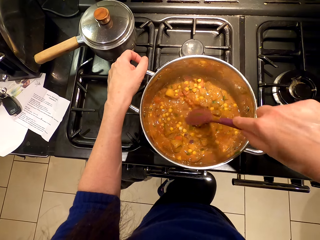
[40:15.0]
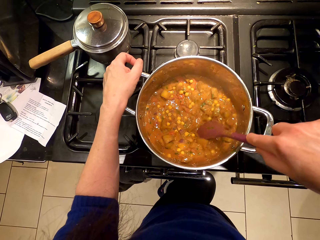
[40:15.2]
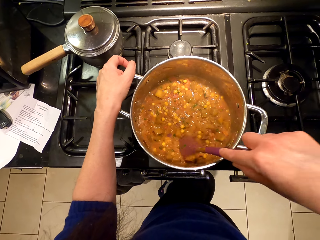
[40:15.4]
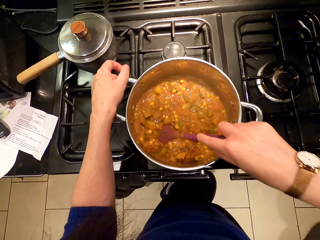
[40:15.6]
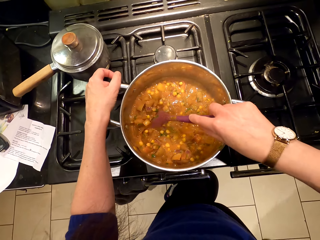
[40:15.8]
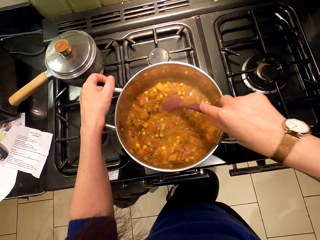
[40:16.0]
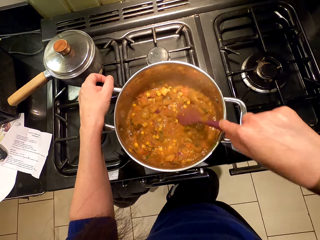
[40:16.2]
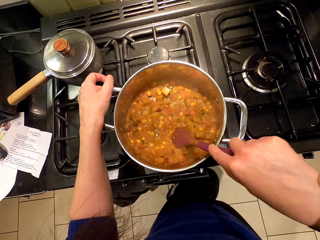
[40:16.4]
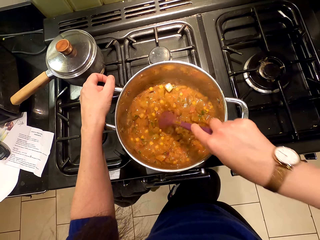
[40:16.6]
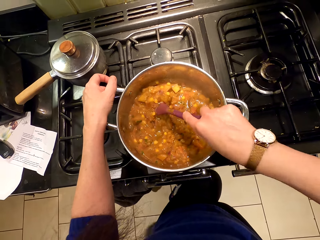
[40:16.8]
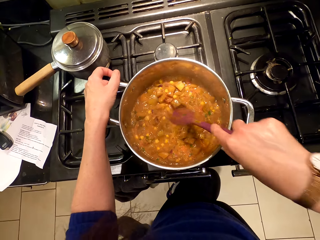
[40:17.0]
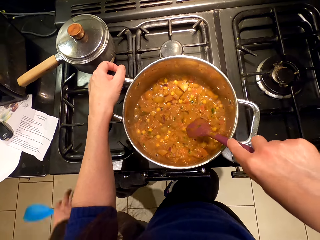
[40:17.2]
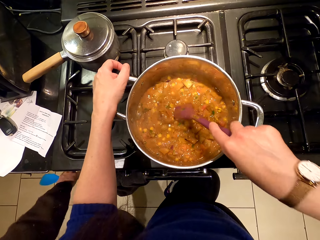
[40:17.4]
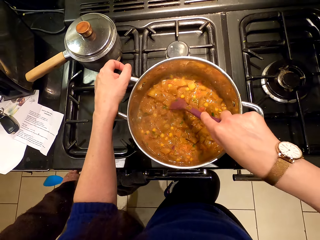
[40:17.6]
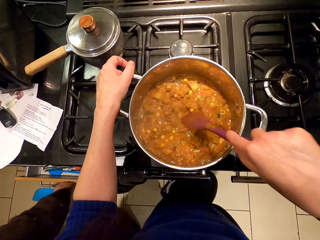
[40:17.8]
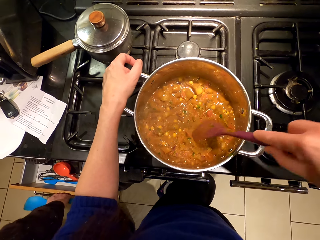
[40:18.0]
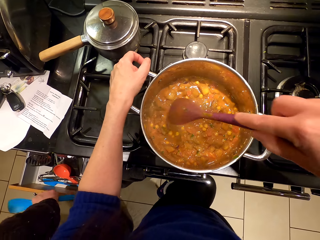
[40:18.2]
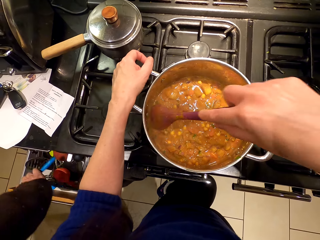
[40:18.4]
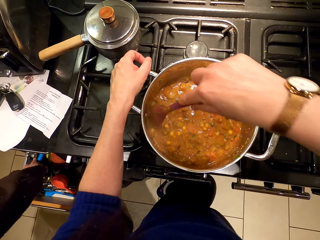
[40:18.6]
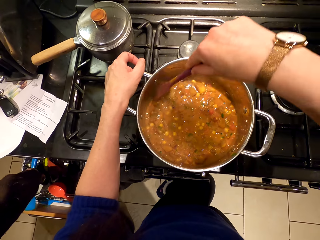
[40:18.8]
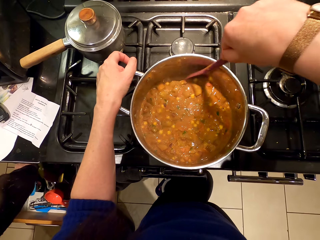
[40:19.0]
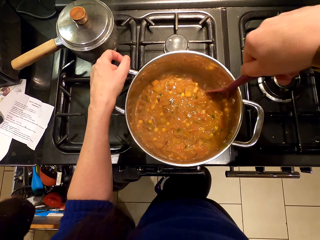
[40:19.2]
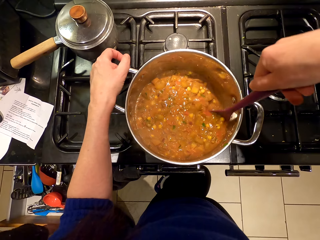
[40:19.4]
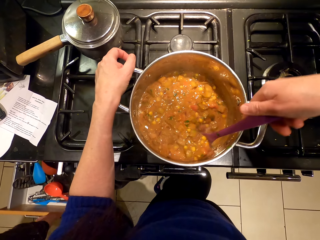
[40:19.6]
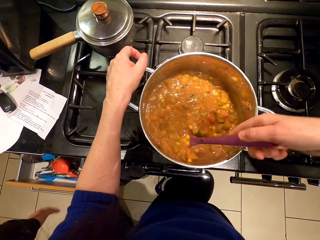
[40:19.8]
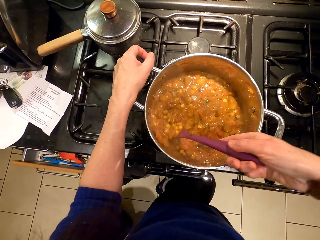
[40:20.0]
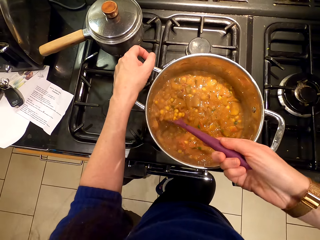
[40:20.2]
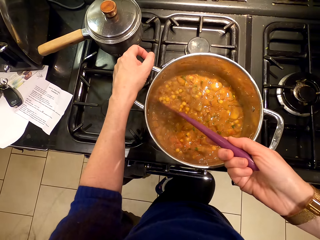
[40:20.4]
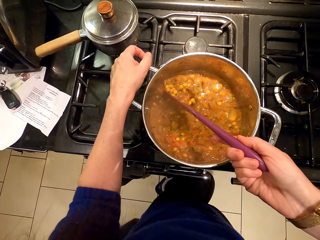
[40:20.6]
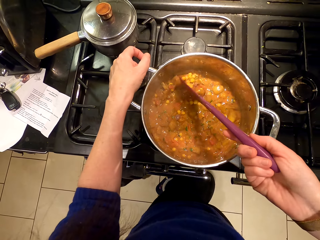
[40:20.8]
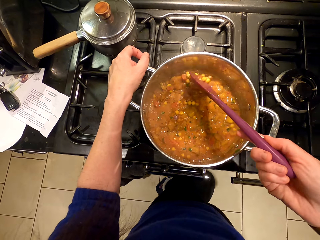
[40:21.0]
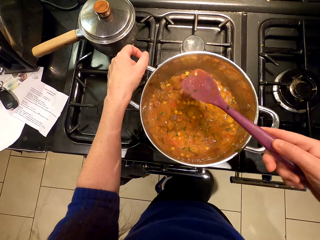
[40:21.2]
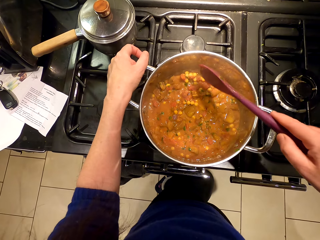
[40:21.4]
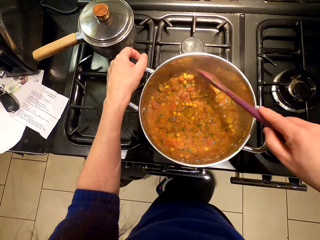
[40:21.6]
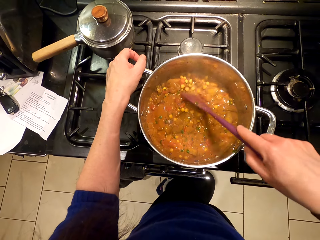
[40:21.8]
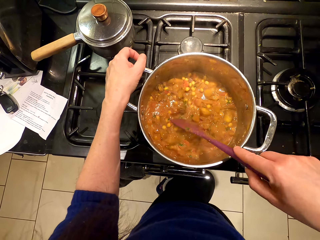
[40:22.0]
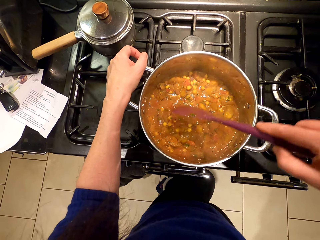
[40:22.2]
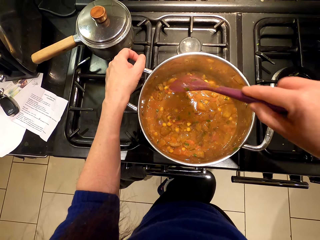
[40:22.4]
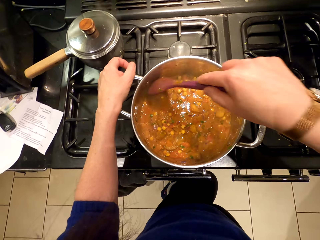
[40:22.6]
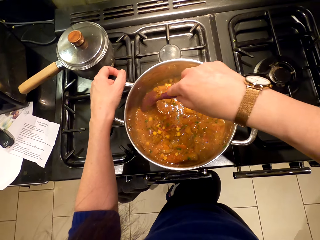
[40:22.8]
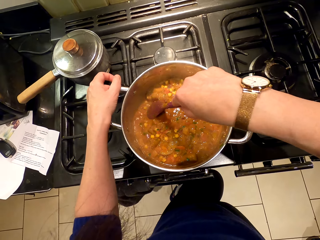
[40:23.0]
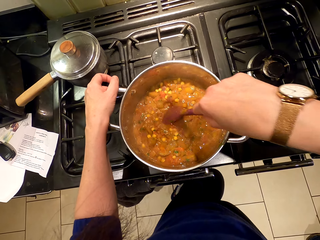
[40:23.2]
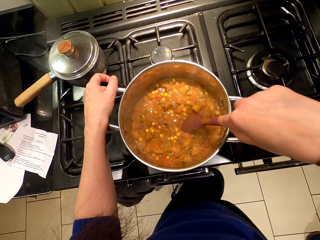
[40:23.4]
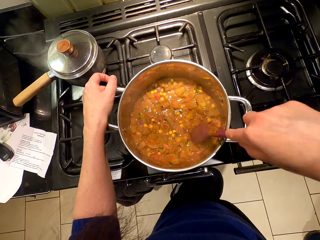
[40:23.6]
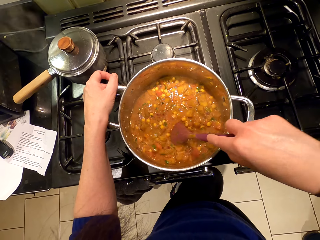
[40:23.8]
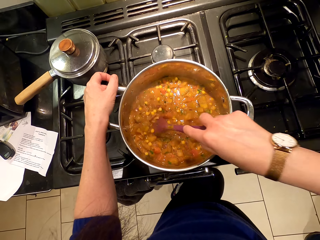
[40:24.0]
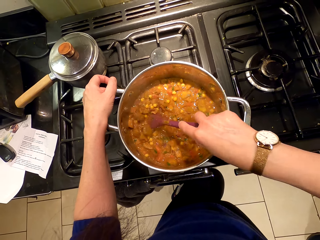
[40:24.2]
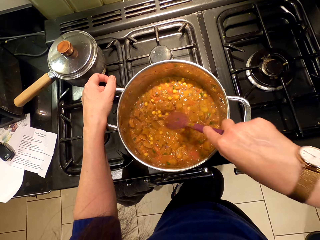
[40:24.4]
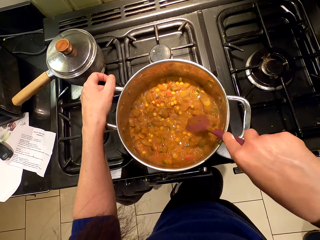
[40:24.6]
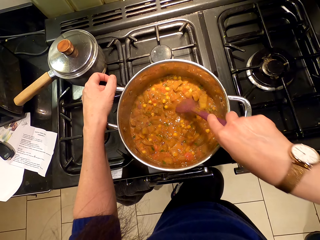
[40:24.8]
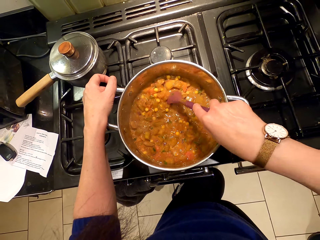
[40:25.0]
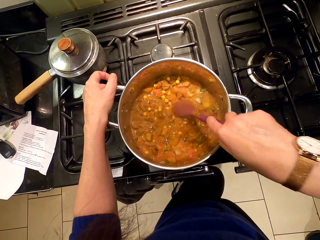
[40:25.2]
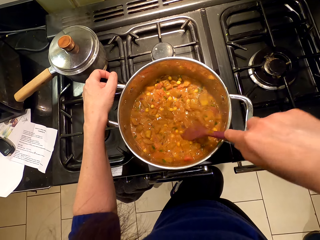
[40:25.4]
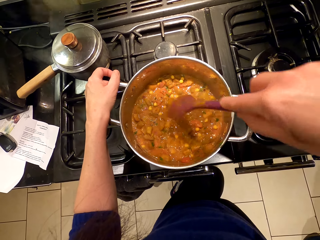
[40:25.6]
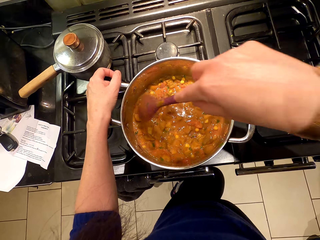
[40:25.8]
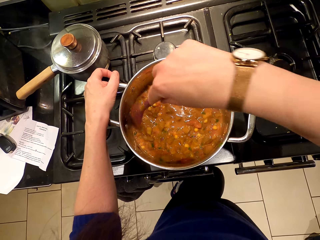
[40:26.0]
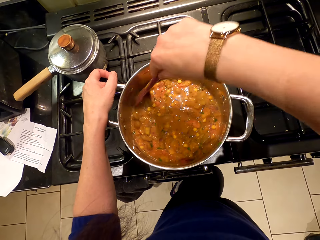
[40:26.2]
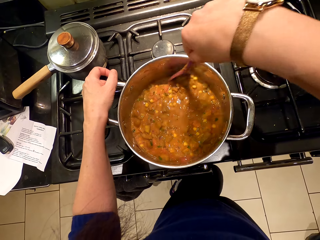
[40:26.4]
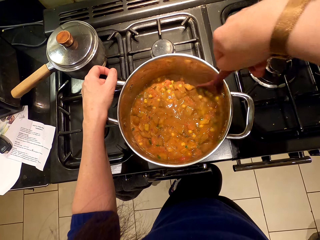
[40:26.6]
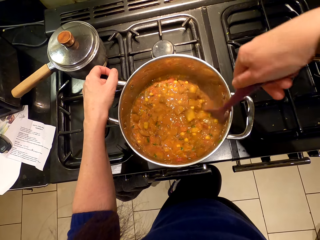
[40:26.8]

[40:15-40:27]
A person opens the drawer, places a plastic spoon in the drawer, pushes the drawer and walks around the room. The camera wearer stirs the food.

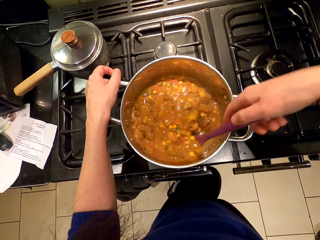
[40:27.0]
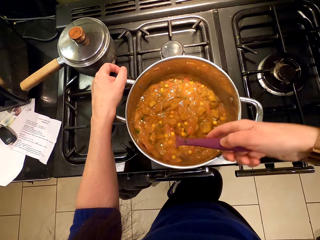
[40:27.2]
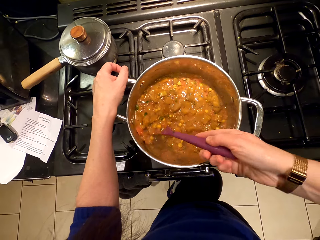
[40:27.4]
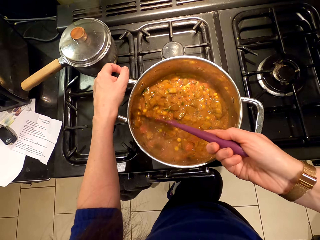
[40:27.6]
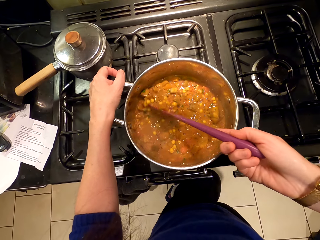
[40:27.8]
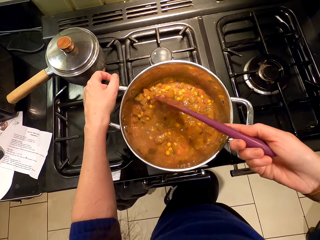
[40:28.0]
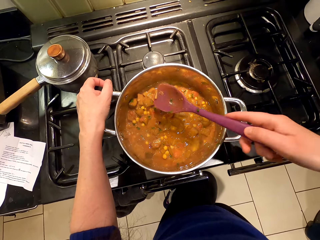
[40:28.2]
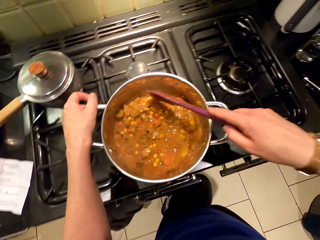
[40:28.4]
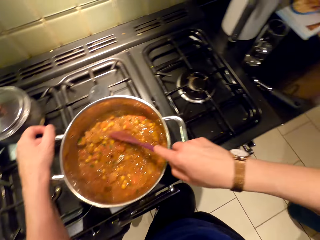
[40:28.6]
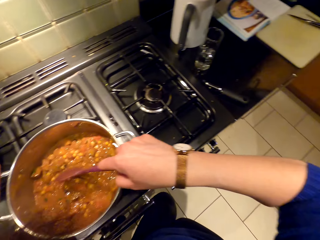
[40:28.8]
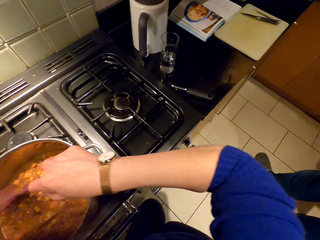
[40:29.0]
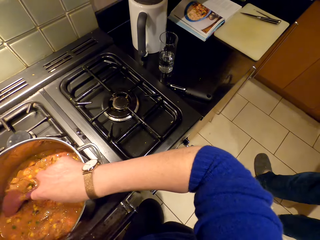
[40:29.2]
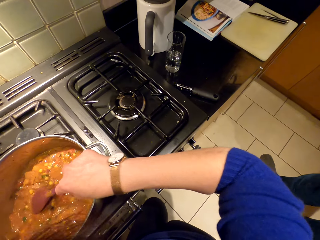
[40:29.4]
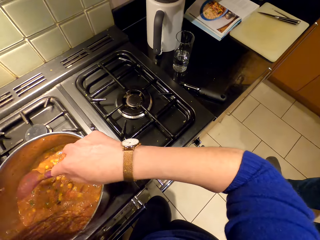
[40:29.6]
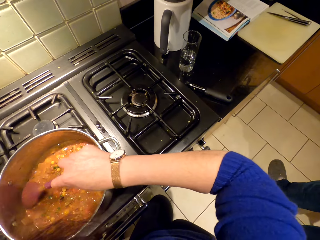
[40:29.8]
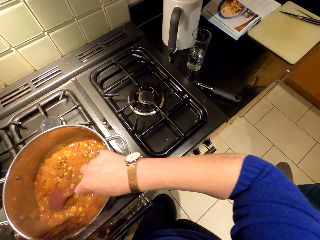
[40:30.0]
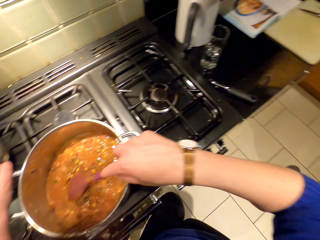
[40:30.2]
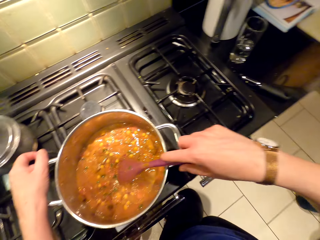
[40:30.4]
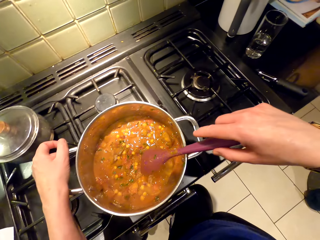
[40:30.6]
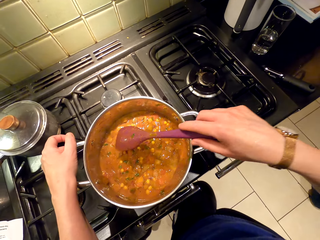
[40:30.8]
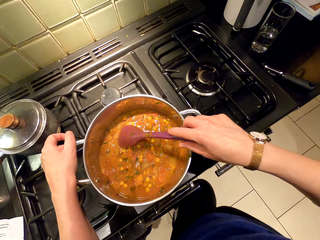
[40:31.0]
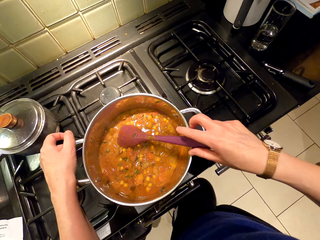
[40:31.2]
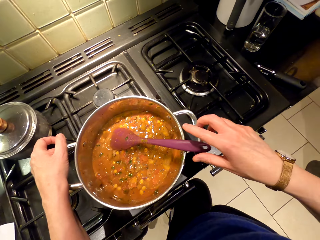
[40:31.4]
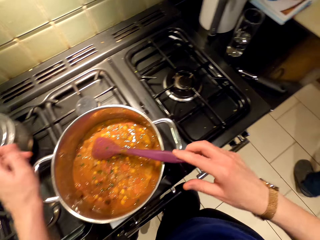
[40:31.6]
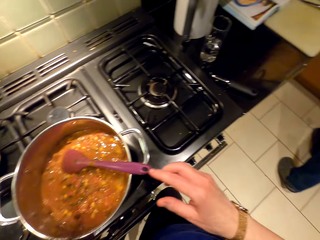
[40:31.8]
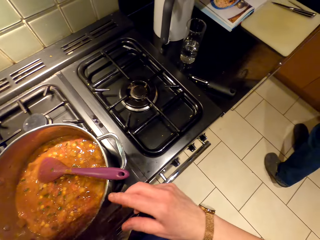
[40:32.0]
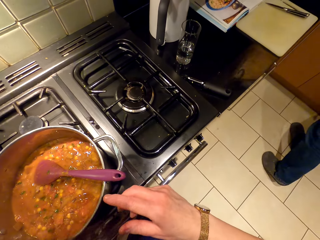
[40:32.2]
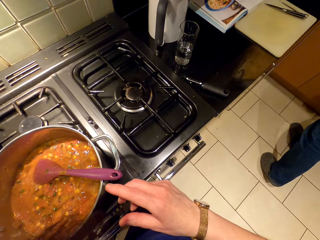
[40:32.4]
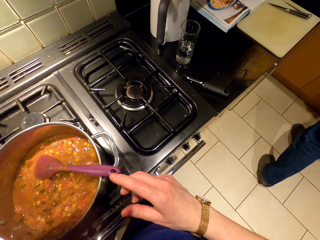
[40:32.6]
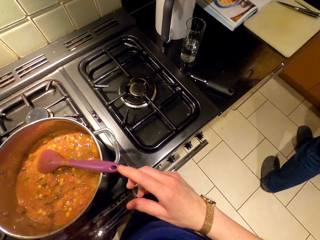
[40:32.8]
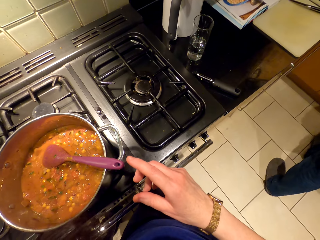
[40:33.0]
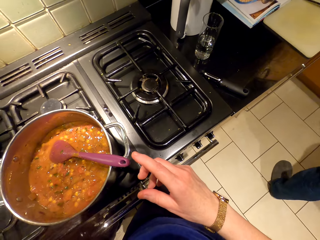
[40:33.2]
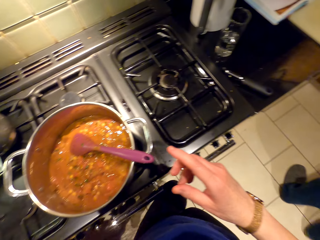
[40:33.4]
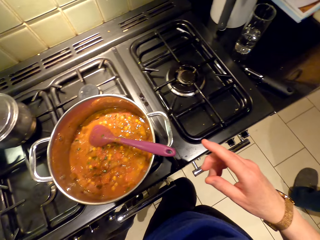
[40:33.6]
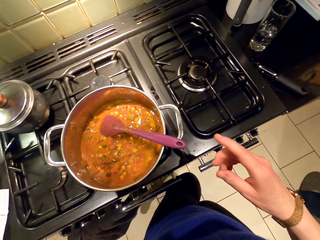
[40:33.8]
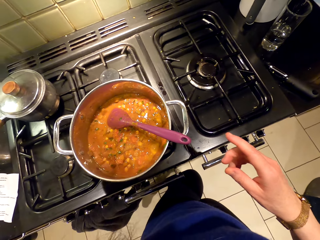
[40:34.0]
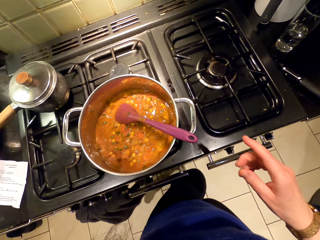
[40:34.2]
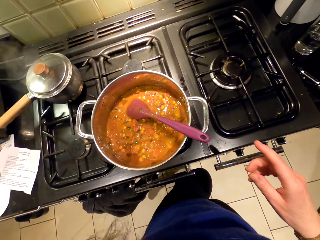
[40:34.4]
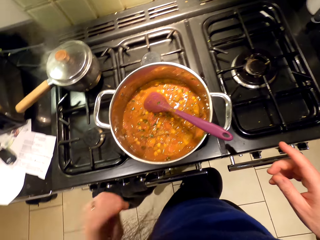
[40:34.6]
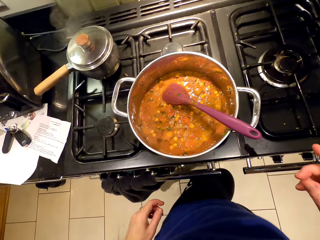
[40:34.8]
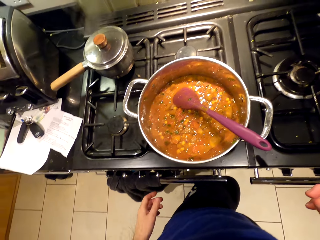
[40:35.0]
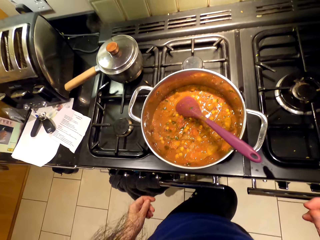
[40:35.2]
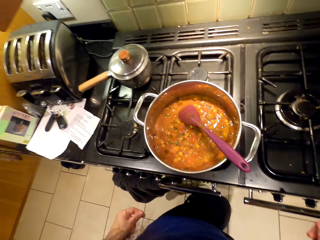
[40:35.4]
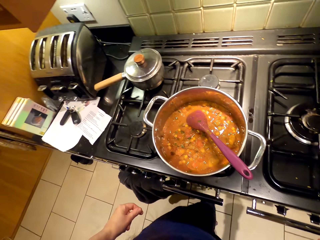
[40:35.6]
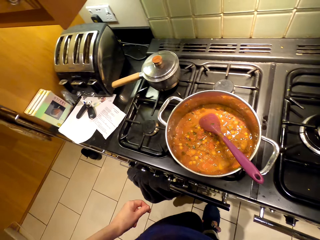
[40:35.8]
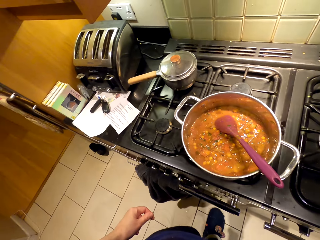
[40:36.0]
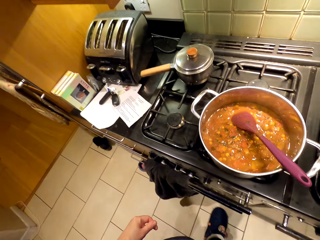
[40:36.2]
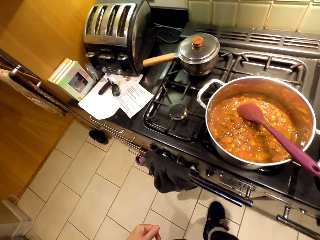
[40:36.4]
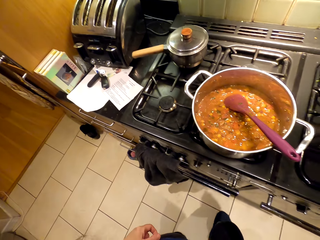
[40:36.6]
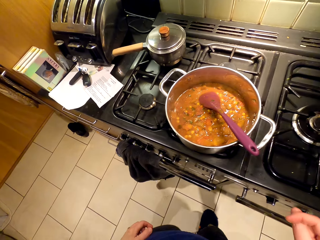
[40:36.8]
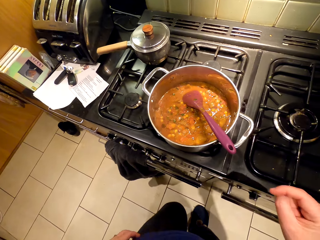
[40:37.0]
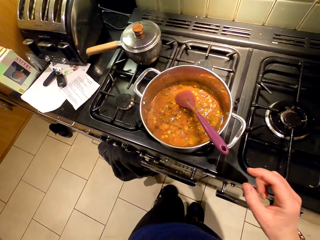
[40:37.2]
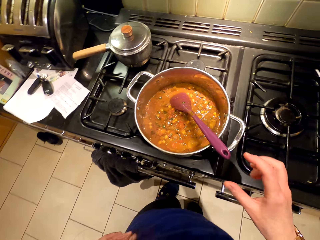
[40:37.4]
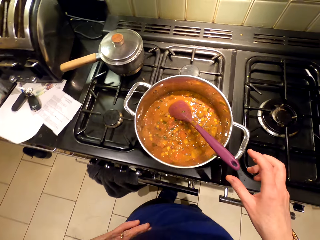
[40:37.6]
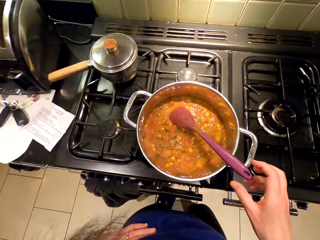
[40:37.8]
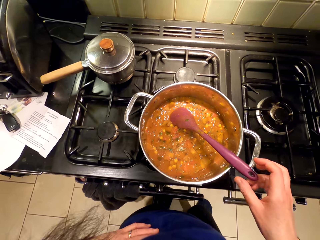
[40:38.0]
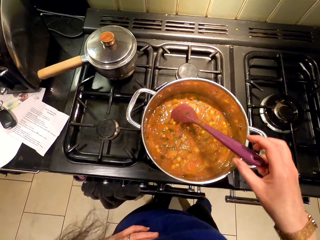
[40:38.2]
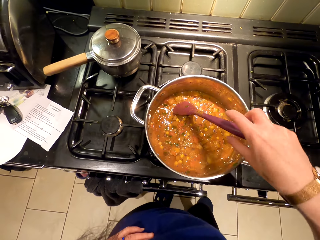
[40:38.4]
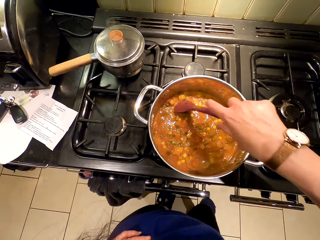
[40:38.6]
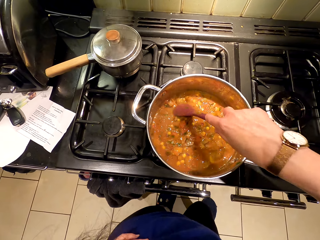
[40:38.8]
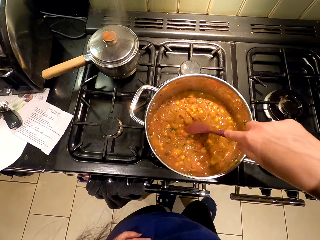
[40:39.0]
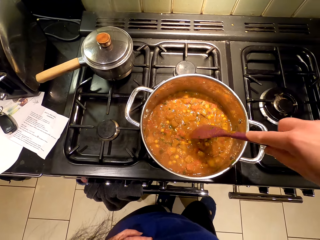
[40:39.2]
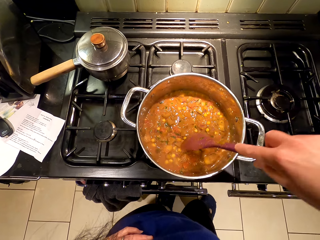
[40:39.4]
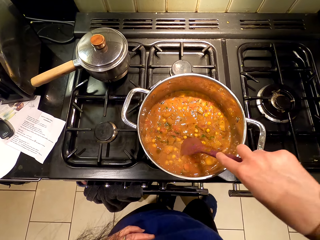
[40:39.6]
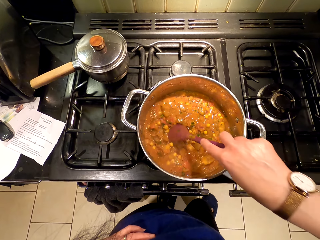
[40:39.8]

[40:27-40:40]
A person stands beside the countertop. The camera wearer places the cooking stick in the cooking pot. They look around. They move around. They hold the waist. They pick up the cooking stick. They stir the food.
